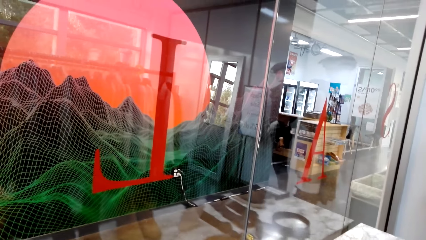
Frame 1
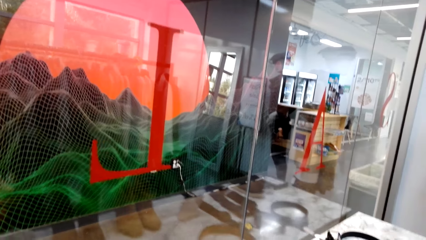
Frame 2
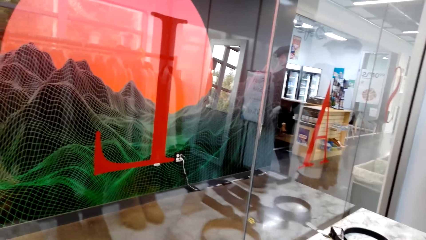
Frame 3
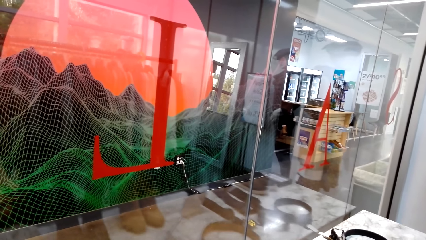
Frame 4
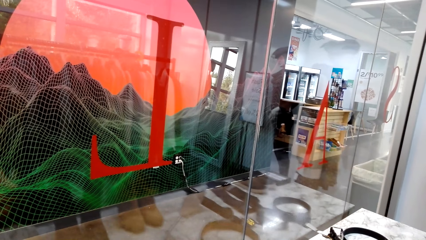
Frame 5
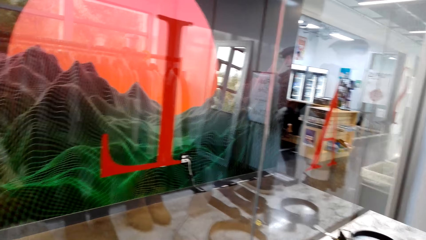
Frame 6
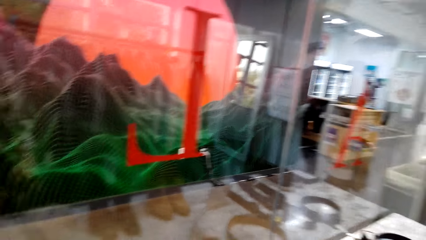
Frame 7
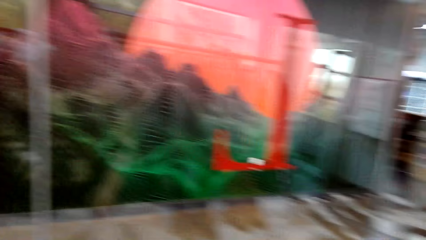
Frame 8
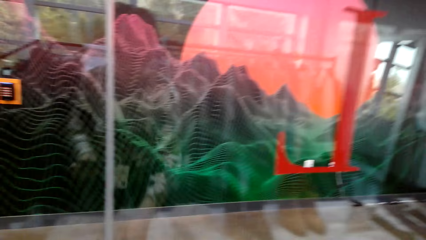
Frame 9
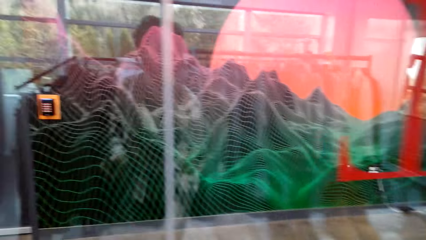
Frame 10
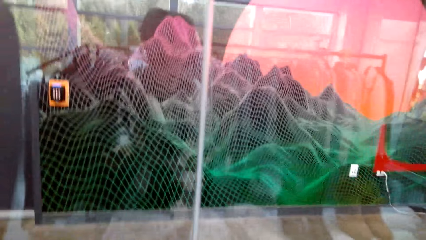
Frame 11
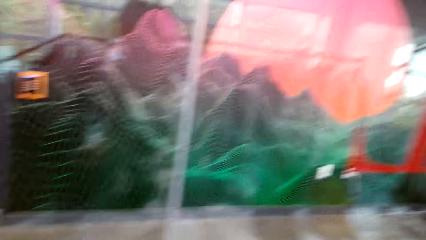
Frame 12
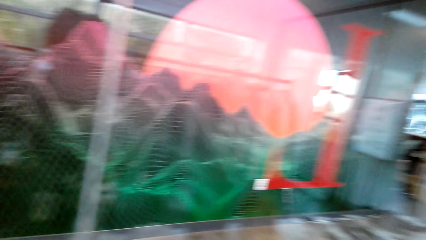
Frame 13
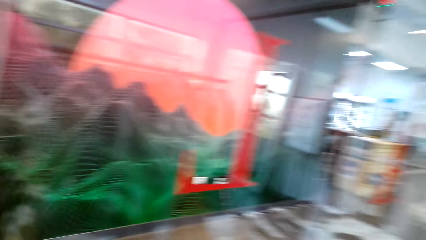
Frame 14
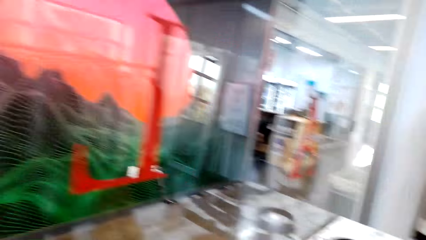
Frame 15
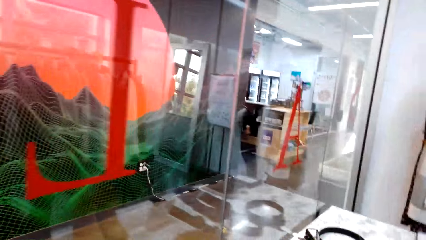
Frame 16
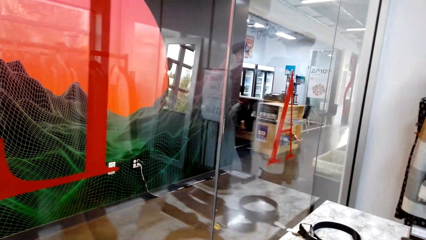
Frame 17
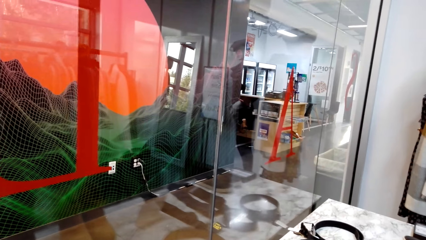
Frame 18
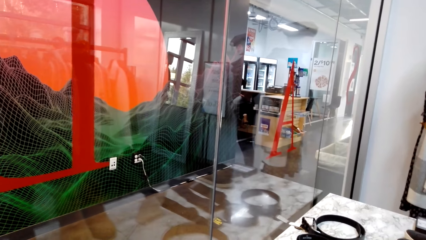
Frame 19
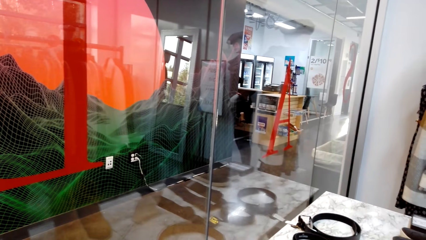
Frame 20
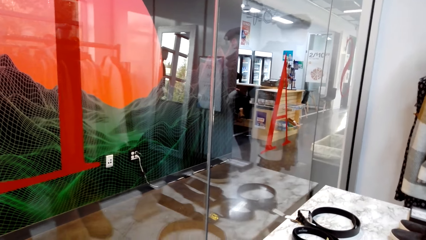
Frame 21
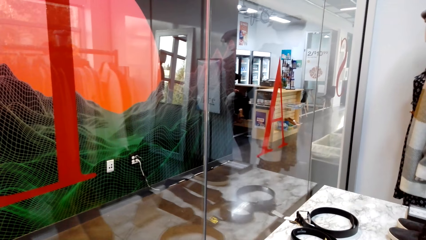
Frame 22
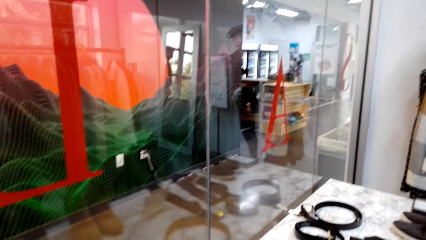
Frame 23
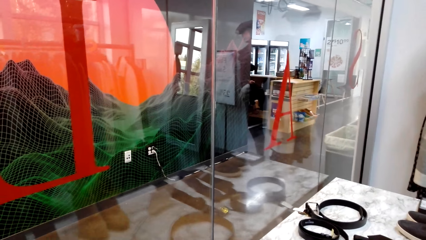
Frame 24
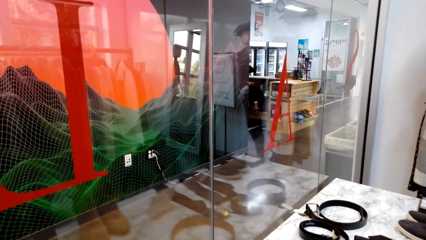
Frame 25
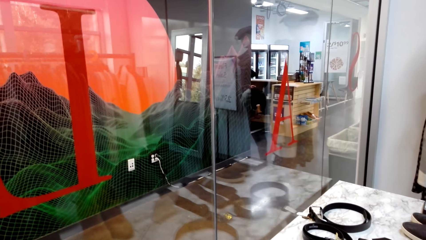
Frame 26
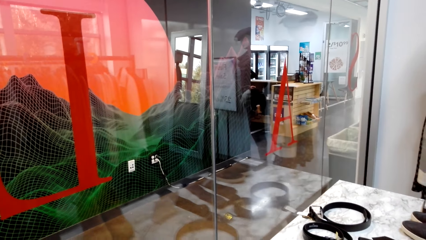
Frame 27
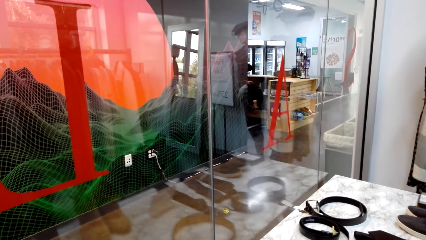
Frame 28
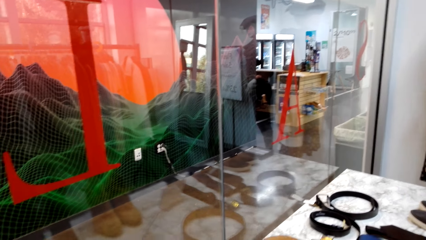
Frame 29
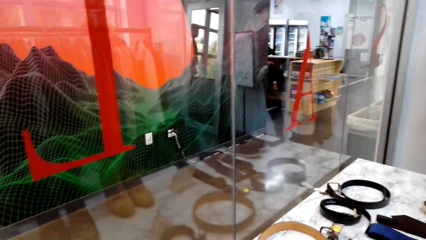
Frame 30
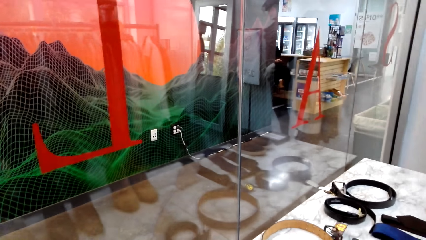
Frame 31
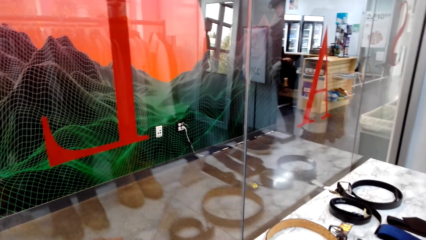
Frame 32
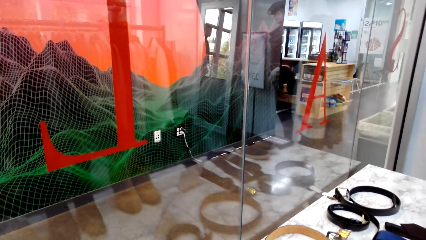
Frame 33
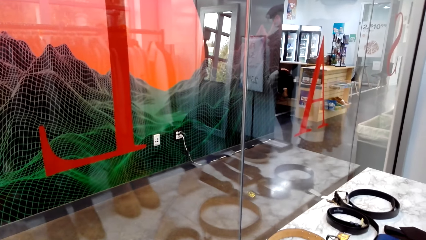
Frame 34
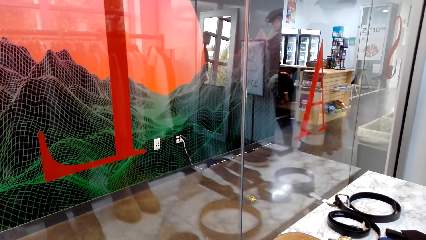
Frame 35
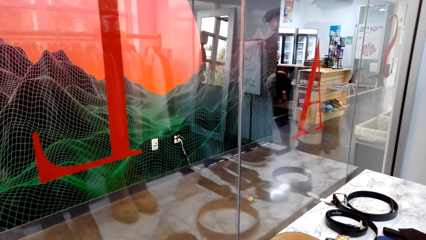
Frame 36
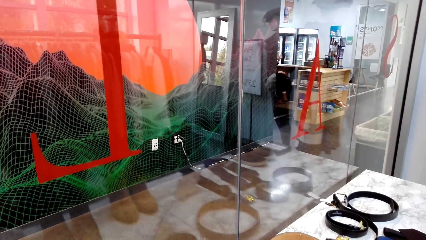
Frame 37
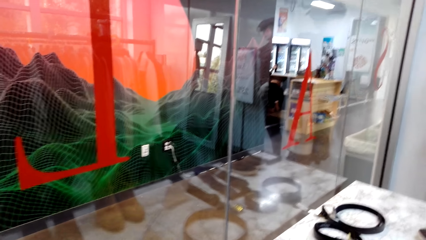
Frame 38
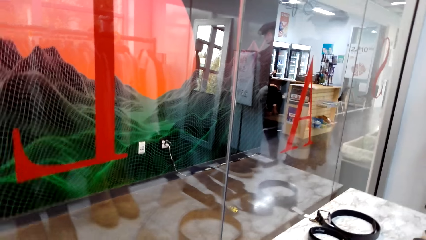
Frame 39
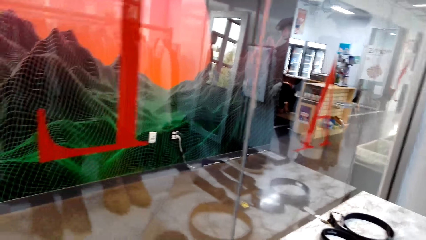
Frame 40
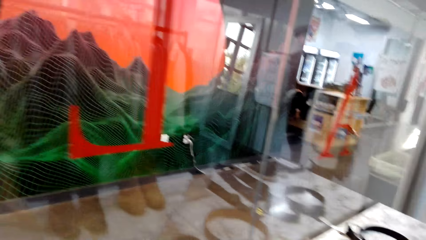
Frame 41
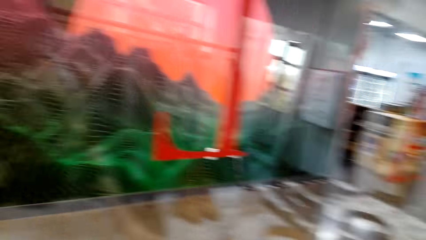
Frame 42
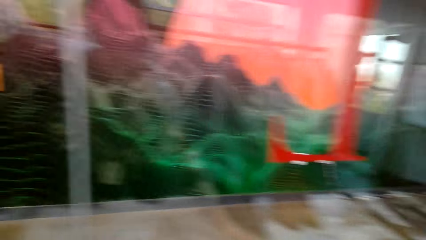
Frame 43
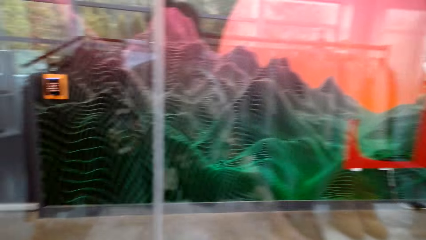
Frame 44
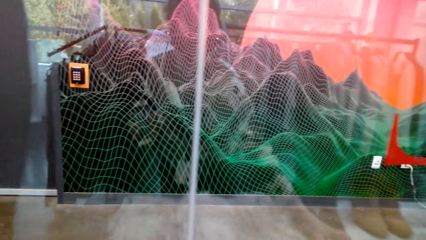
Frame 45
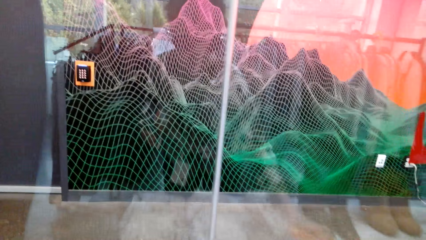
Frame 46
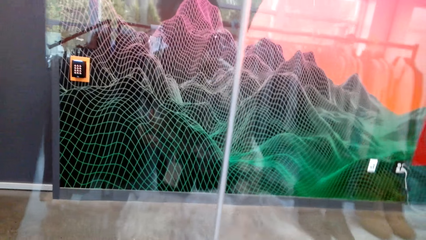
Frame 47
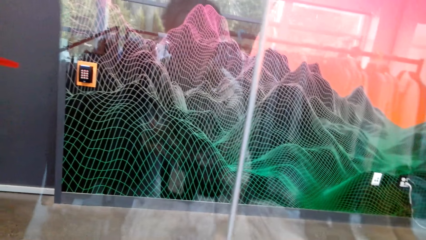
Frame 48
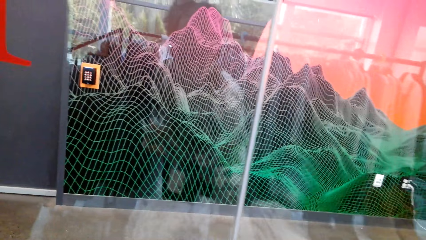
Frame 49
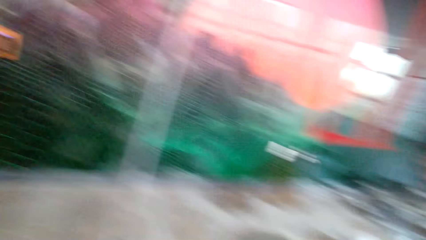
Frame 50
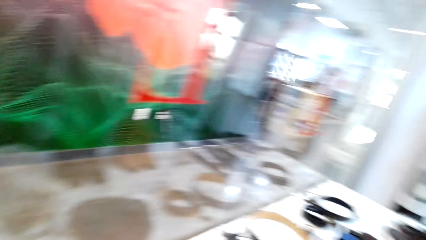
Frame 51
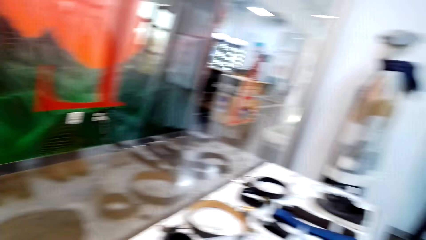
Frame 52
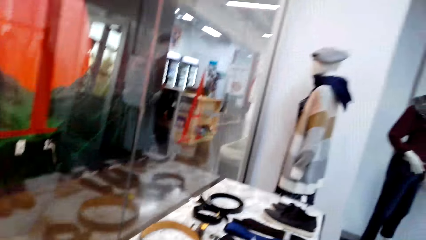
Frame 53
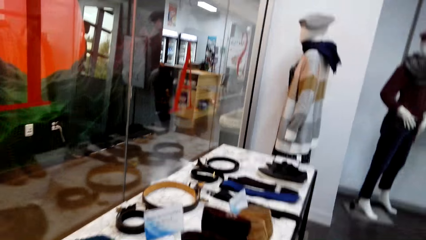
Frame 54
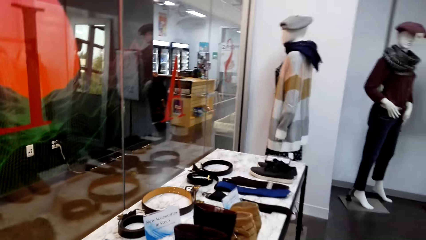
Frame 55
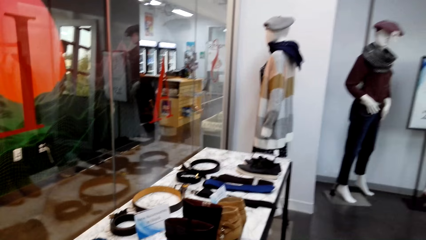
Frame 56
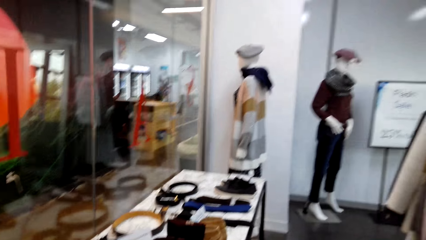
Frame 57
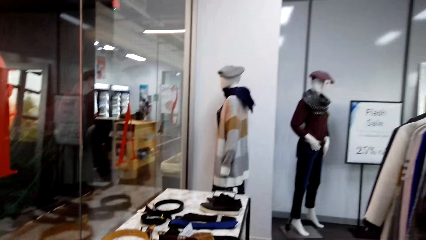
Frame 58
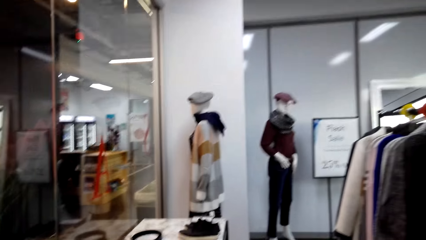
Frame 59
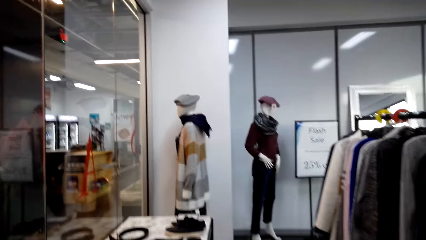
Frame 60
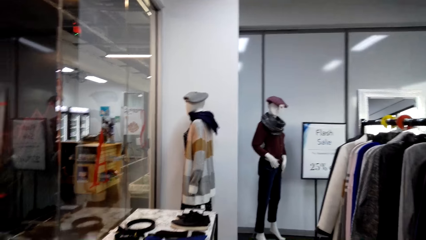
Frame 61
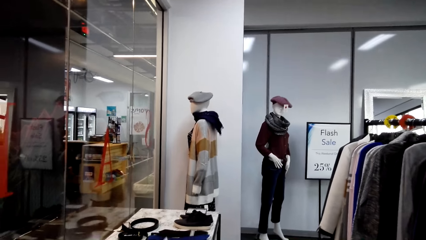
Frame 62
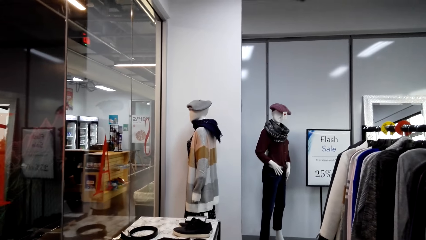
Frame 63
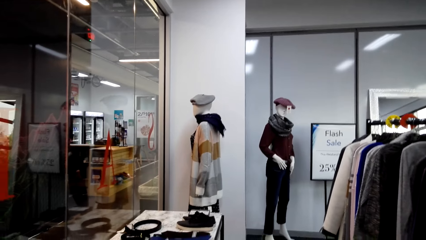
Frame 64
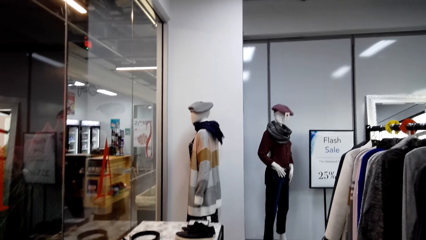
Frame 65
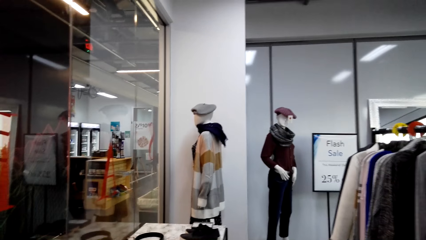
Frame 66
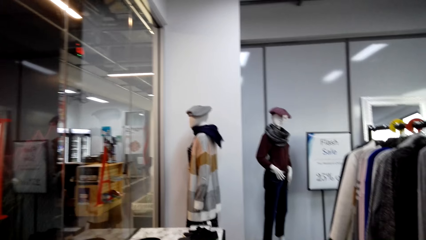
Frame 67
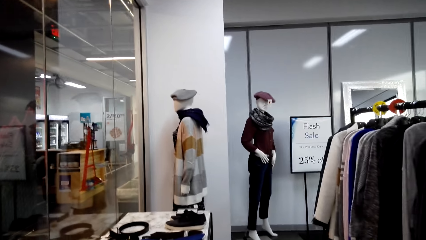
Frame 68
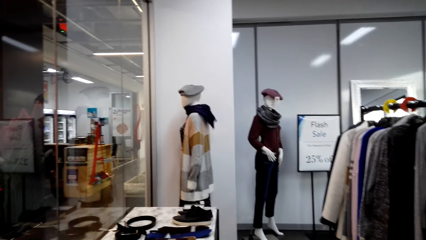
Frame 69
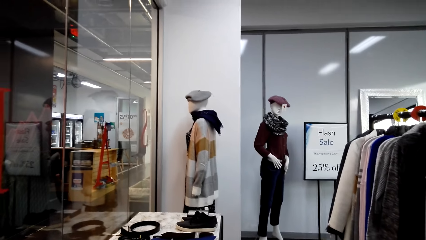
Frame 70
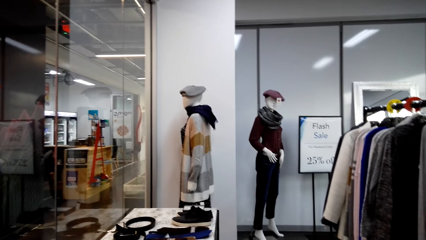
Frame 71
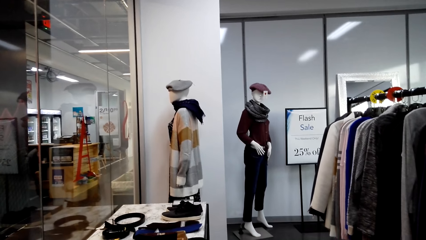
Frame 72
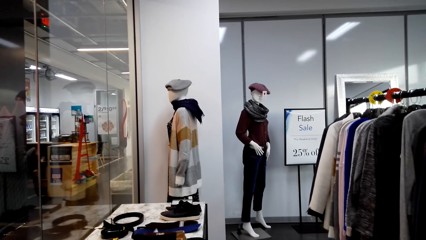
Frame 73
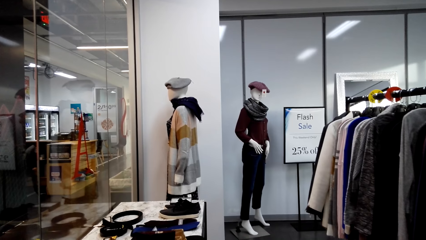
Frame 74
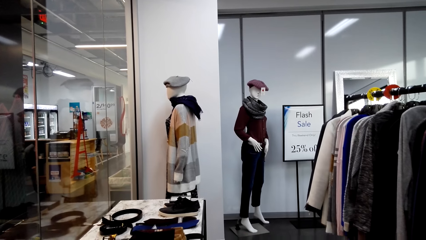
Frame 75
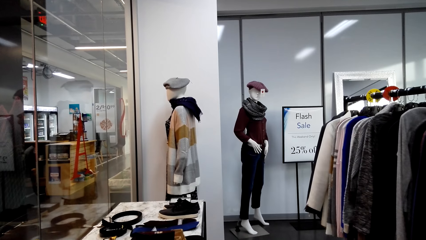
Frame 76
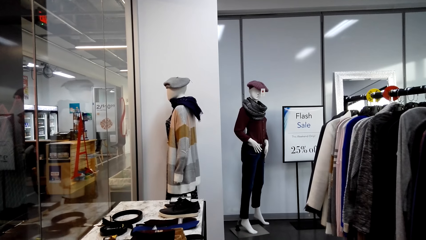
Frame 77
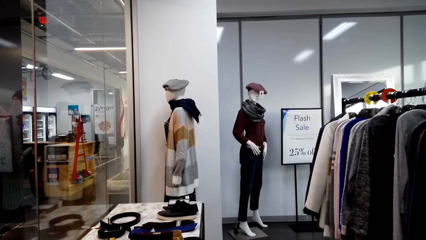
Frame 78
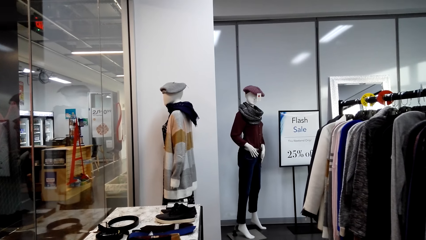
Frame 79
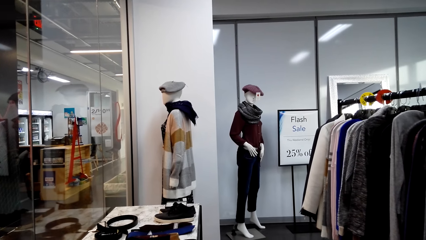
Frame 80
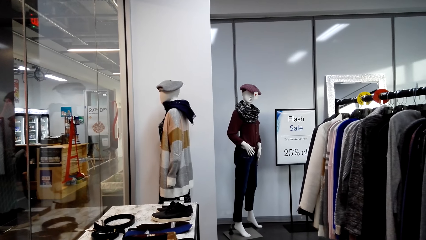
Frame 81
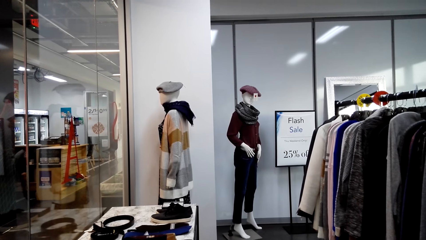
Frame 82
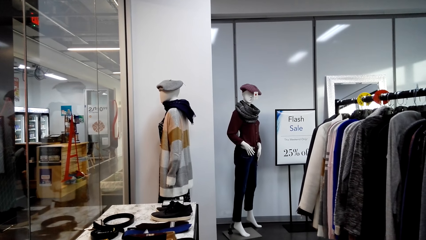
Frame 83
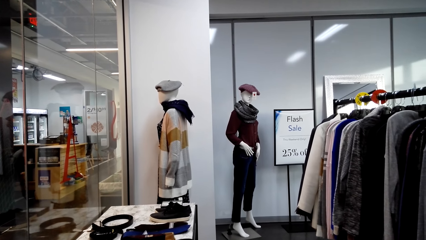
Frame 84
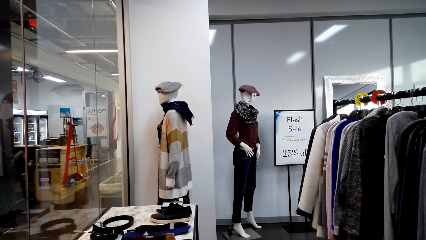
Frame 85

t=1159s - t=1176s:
The camera wearer looks around.
